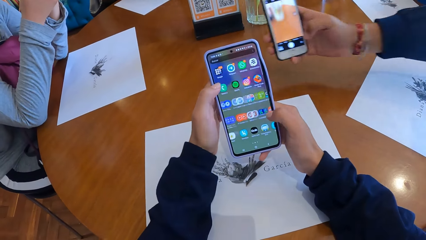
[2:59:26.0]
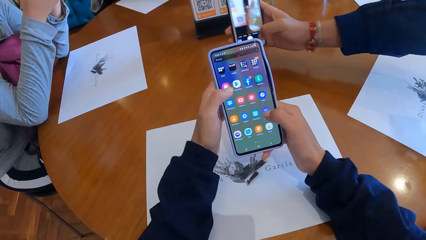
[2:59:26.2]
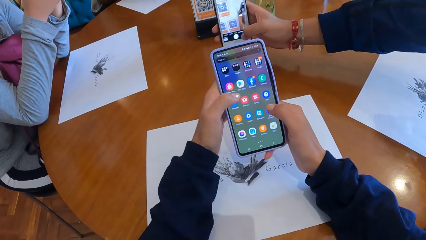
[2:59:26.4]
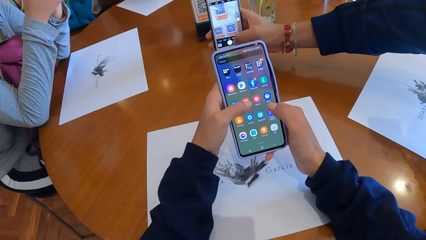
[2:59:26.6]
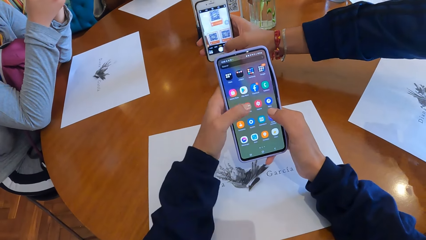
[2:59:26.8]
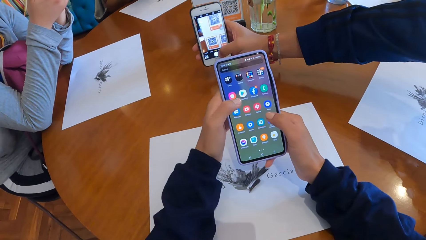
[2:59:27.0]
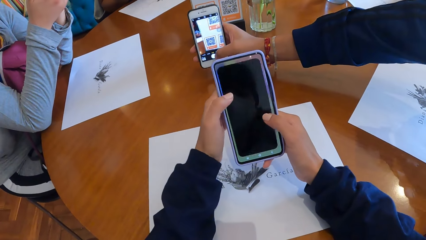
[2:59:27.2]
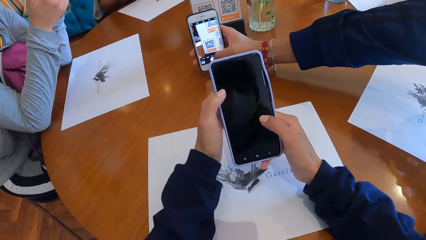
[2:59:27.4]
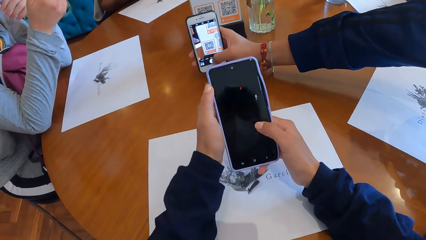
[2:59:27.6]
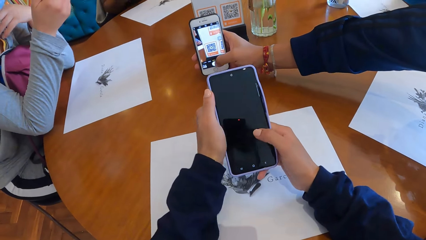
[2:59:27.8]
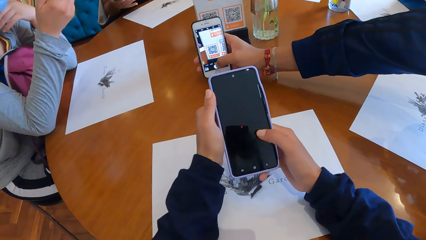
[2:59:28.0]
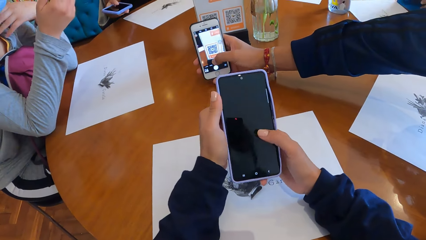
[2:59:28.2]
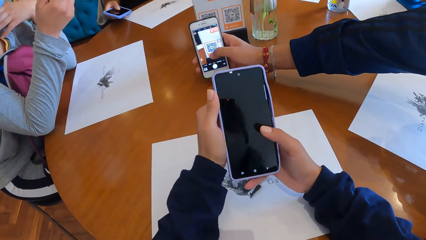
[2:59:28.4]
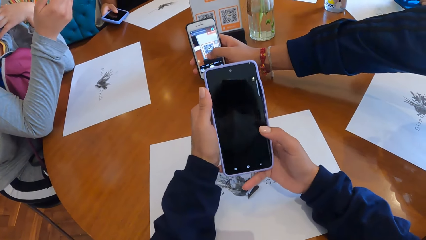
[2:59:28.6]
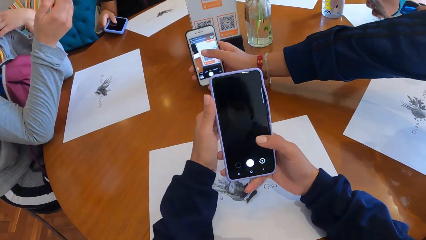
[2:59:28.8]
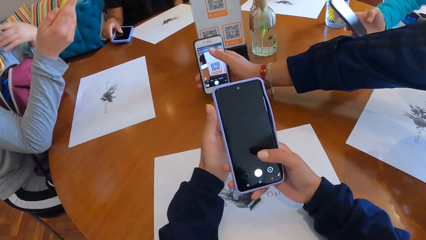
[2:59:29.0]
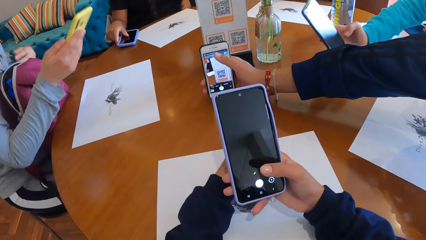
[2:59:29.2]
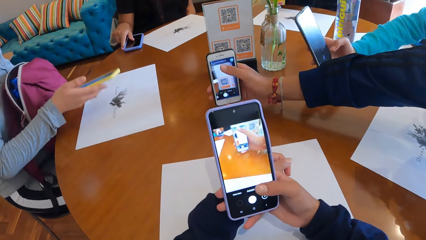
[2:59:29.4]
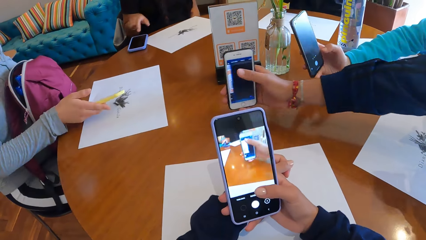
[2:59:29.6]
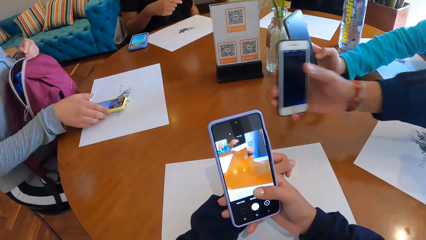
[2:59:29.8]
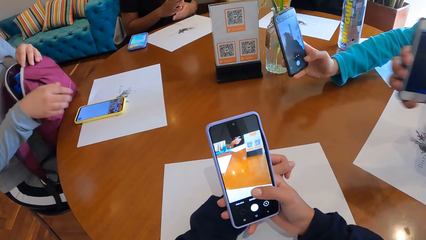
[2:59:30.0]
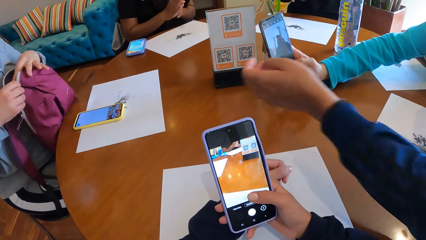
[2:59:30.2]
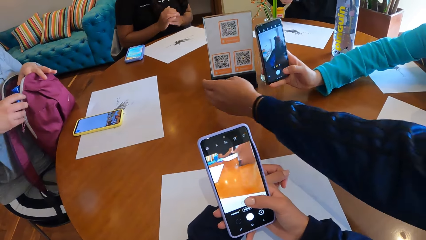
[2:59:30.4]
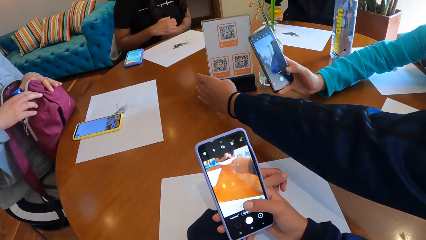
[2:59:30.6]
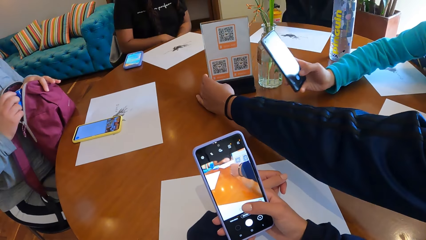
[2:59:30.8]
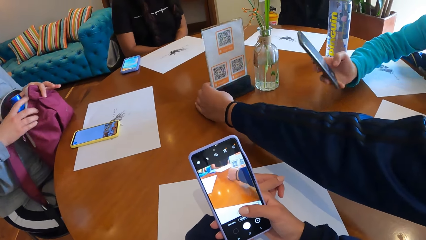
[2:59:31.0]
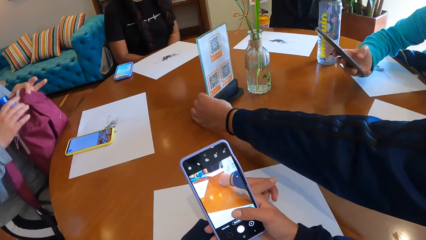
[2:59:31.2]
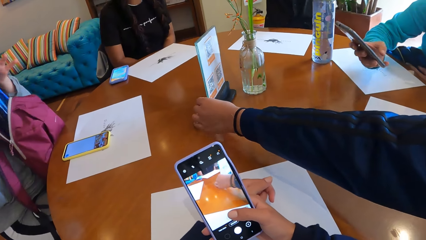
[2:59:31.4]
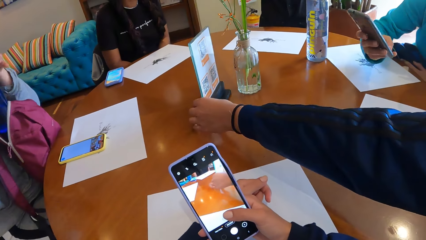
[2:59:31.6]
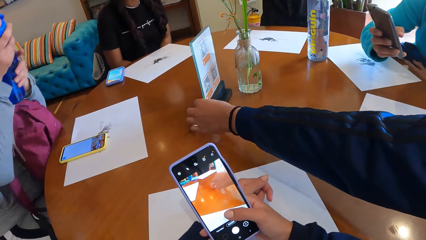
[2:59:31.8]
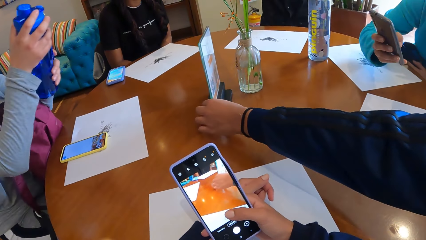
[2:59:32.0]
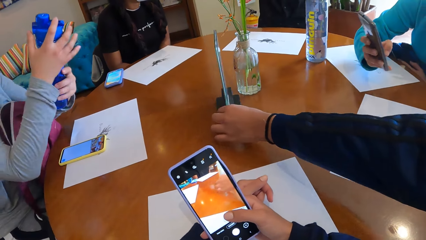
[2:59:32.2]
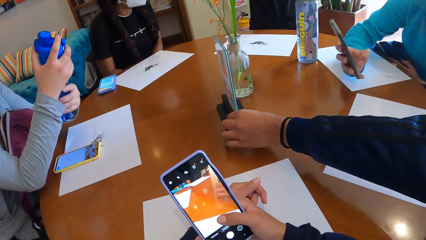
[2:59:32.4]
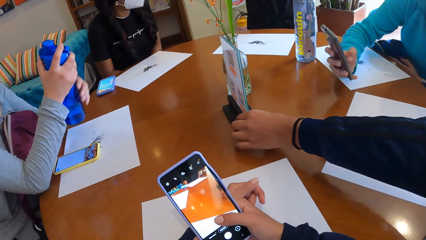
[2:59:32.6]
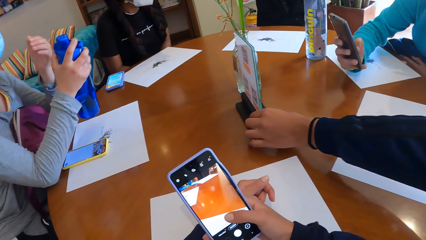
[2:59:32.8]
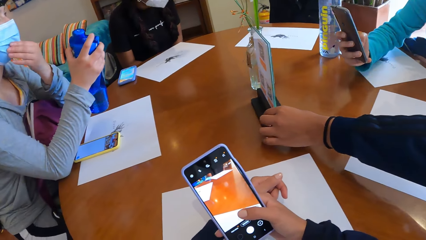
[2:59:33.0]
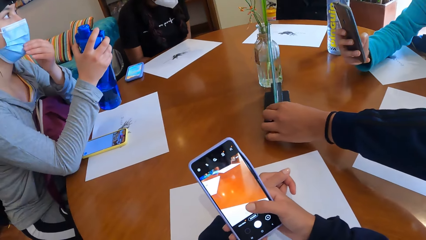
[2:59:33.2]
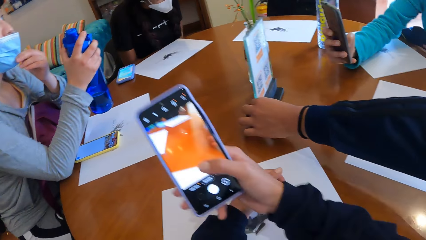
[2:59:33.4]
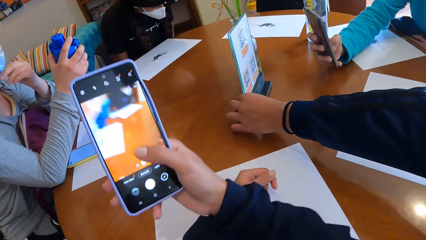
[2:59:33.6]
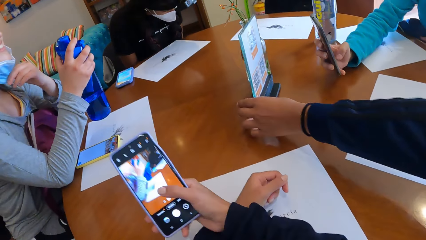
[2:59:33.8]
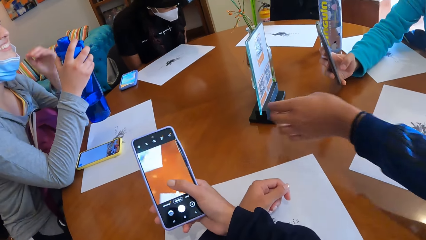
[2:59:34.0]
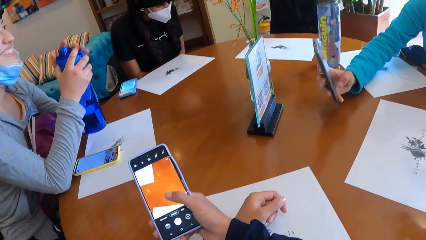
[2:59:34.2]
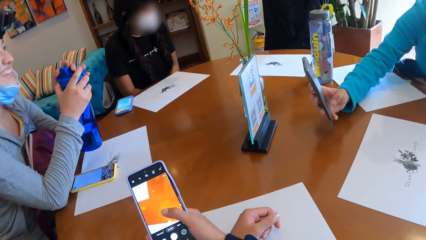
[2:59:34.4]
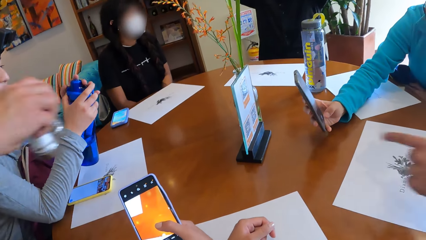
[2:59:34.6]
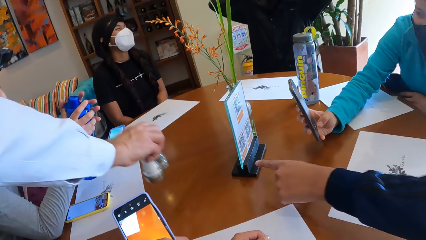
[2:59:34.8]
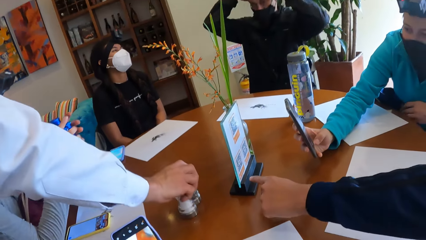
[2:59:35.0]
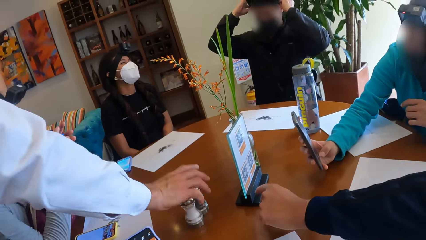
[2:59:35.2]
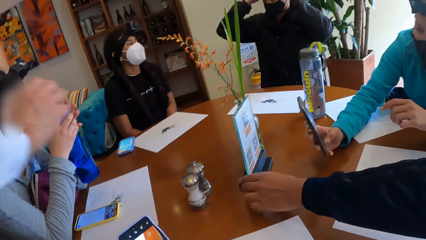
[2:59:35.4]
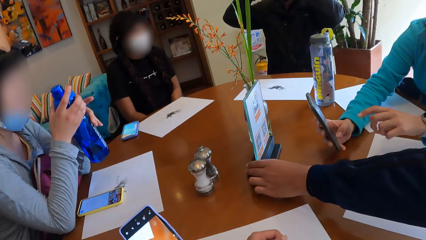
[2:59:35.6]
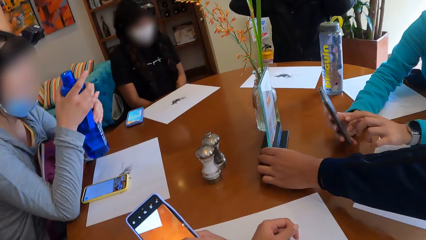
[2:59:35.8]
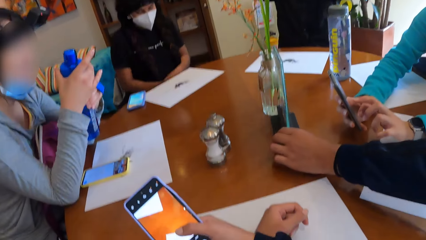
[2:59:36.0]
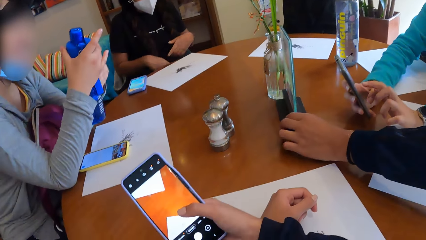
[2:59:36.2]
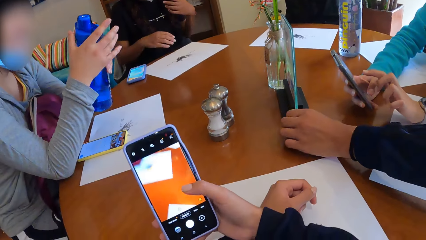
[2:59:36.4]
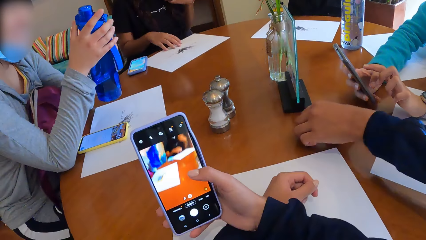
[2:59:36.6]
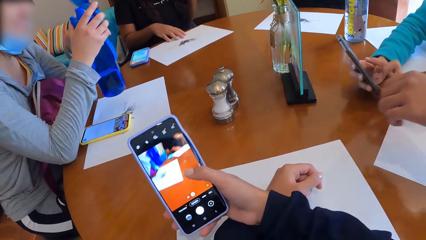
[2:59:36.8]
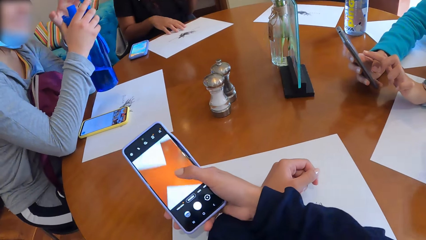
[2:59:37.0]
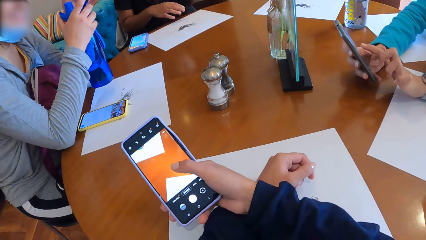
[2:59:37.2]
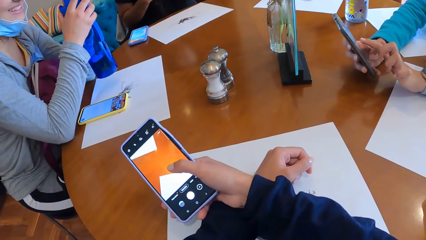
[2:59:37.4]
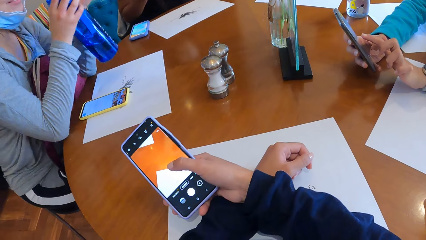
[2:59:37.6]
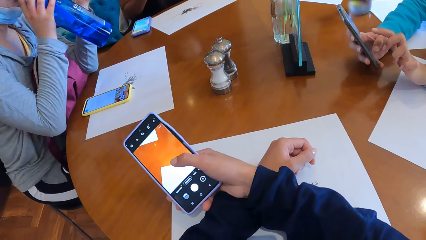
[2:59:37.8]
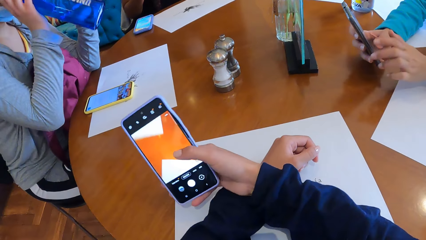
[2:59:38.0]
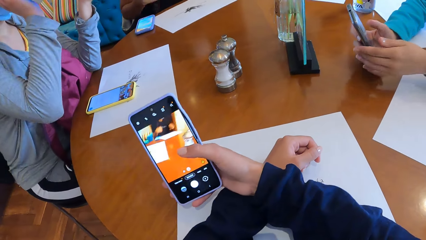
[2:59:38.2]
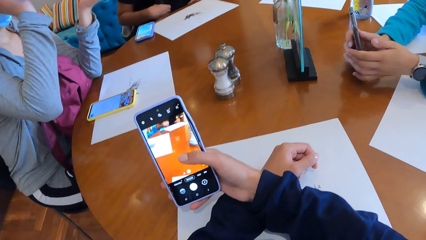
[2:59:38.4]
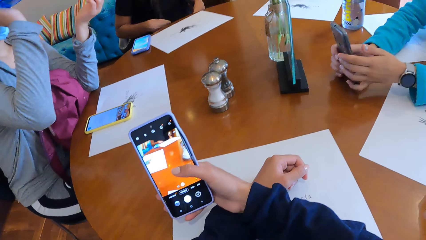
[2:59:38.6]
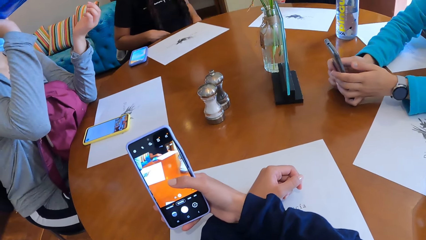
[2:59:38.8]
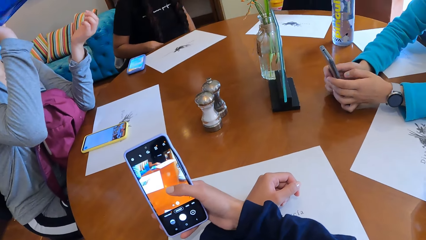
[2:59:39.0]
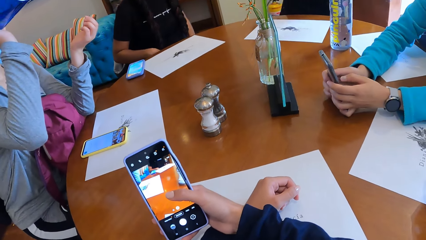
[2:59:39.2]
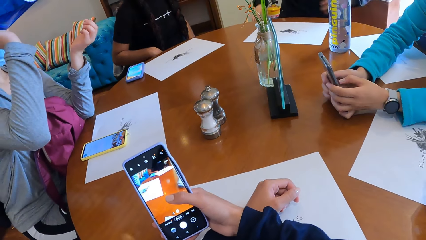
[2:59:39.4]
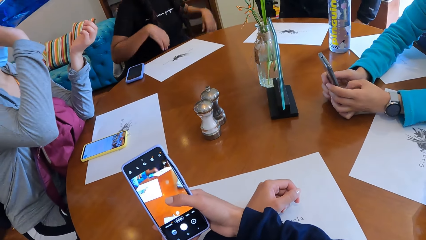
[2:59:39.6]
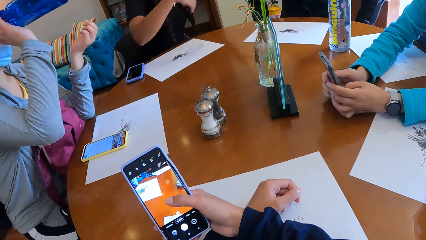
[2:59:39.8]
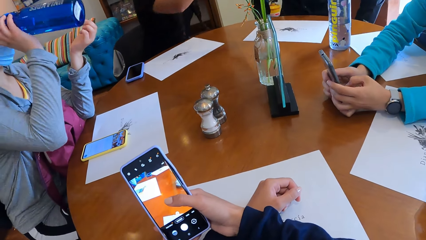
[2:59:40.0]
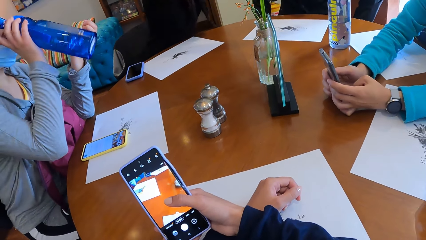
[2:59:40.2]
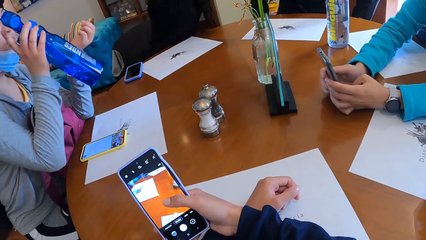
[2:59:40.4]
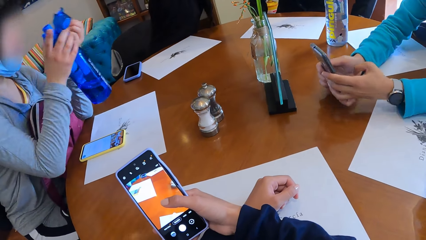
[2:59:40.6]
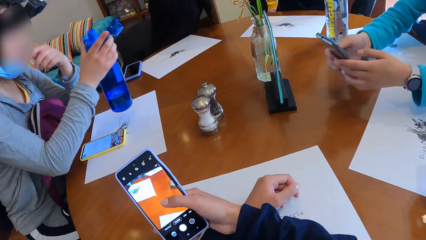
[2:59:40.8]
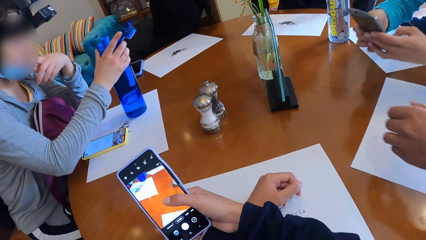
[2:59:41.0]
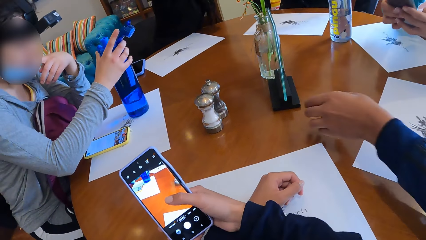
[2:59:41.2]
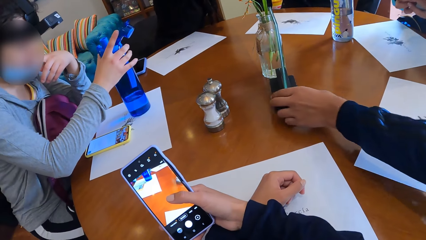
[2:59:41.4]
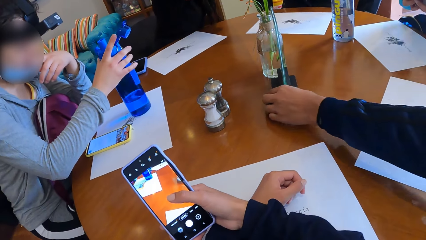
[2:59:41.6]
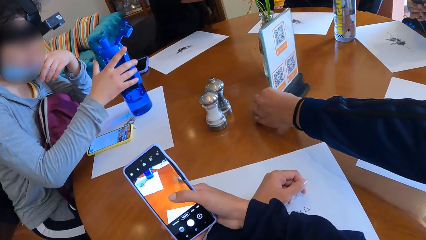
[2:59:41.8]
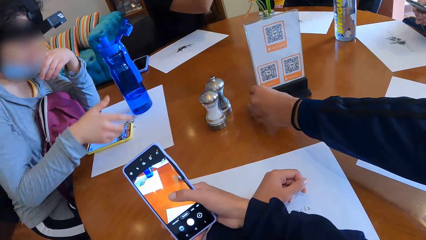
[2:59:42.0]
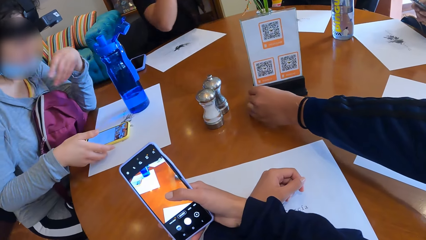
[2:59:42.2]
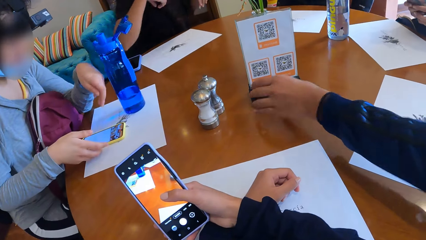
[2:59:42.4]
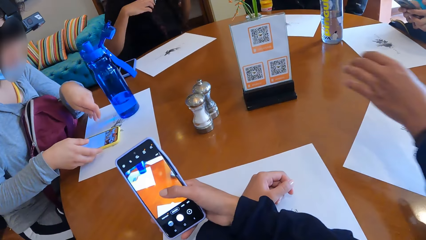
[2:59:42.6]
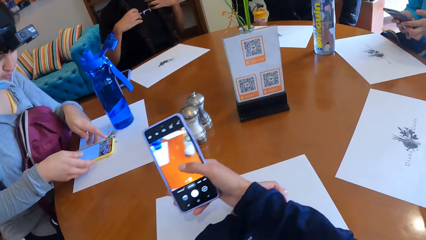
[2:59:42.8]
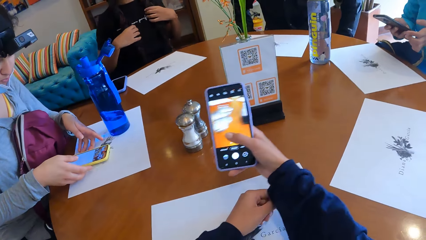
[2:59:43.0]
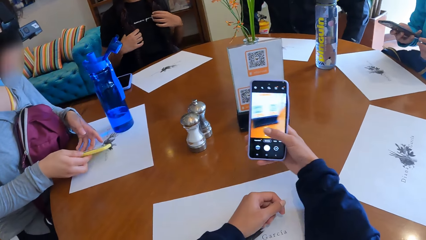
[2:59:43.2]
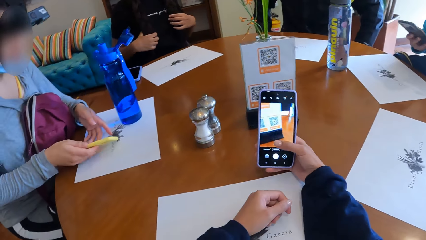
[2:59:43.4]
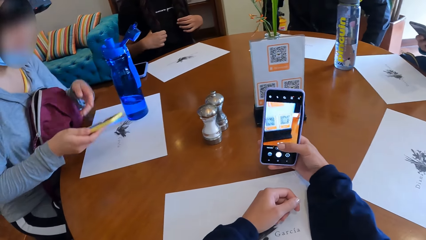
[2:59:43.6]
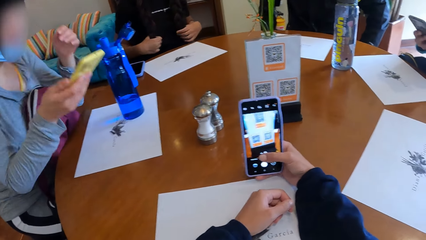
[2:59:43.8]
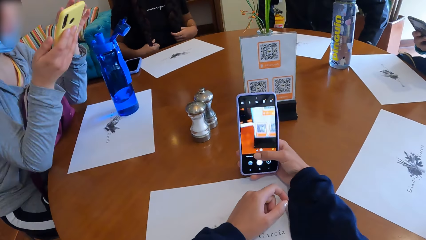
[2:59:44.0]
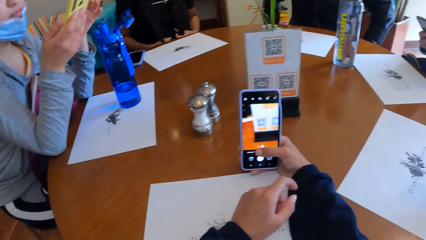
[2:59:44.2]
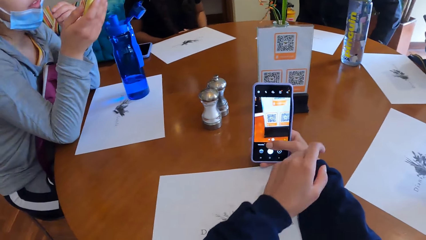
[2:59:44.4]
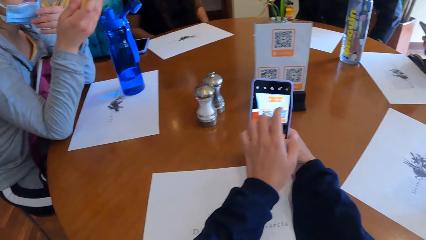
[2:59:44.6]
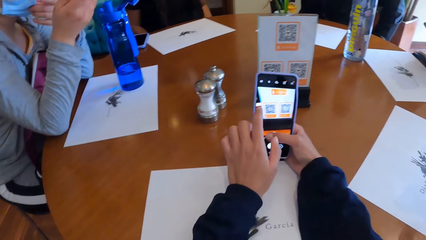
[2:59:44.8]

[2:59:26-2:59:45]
The man drops the phone on the table with his right hand. The woman drops the phone on the table with her right hand. She opens the bag with both hands and picks up a water bottle from the bag with both hands. She drops the water bottle on the table with her right hand and picks up the phone from the table with her right hand.
